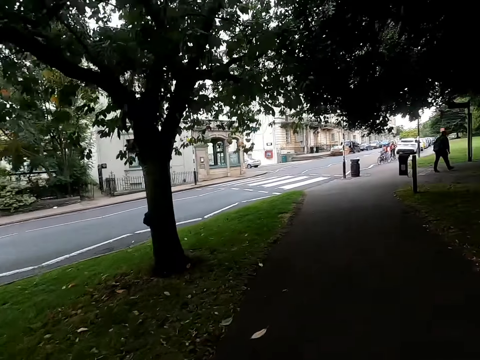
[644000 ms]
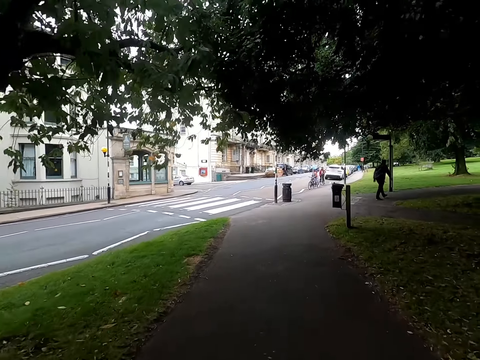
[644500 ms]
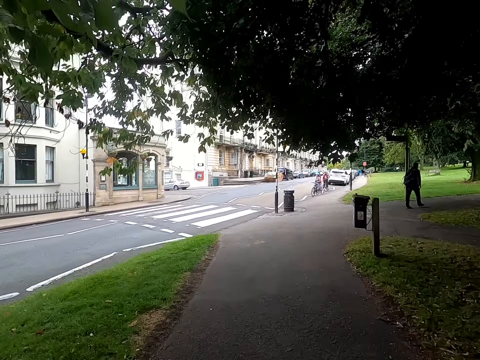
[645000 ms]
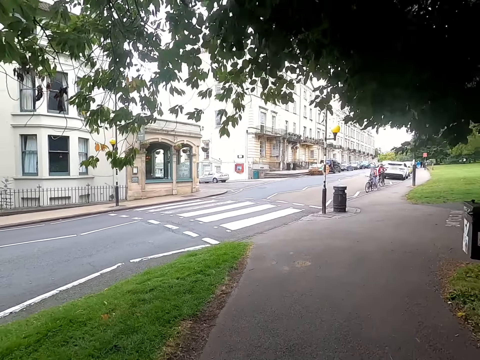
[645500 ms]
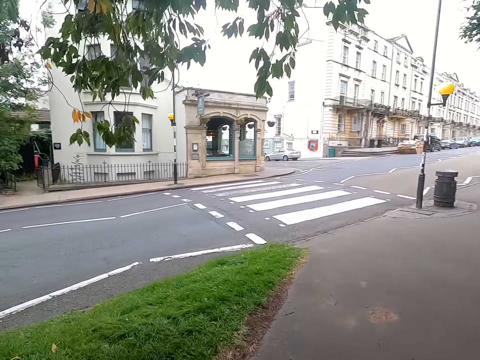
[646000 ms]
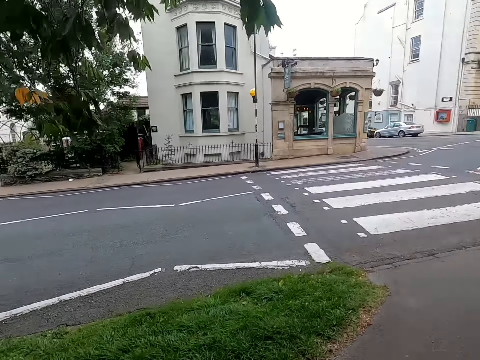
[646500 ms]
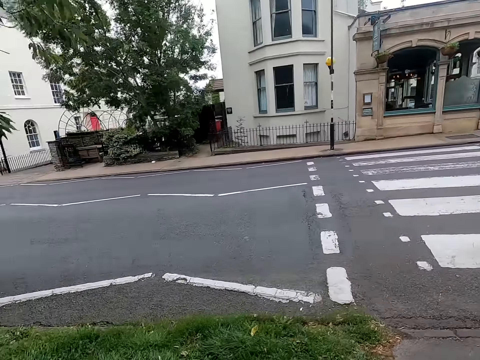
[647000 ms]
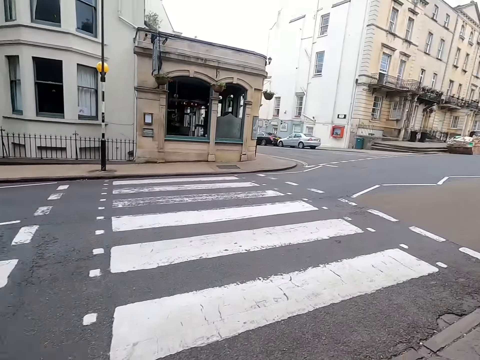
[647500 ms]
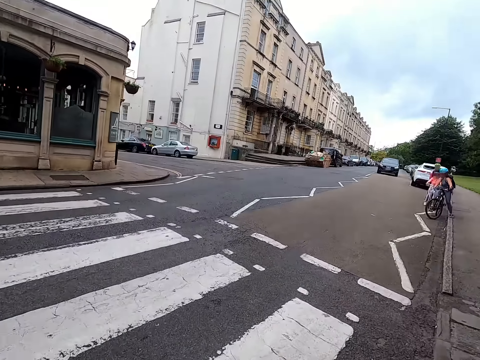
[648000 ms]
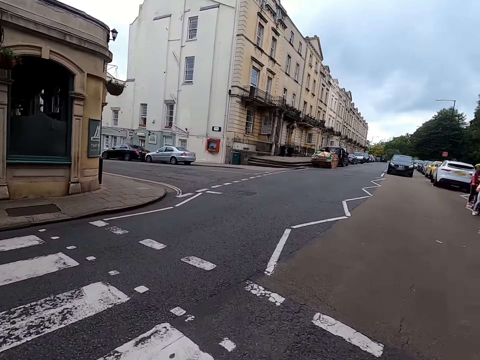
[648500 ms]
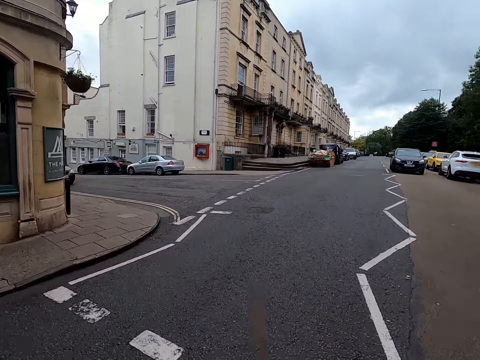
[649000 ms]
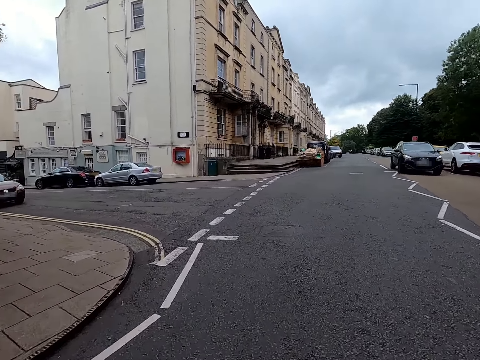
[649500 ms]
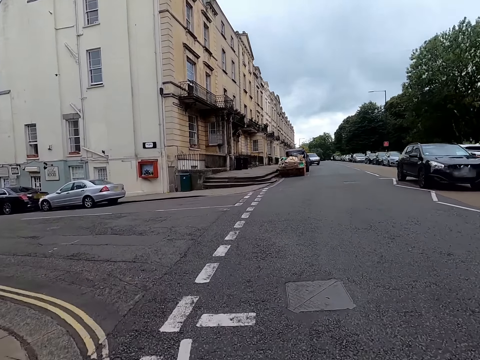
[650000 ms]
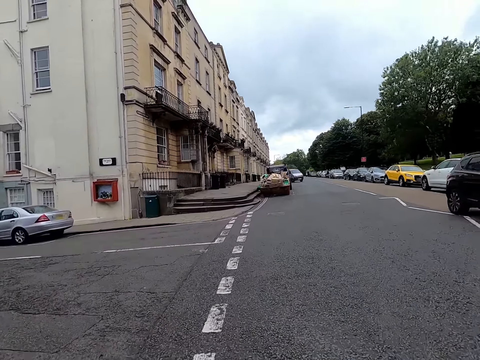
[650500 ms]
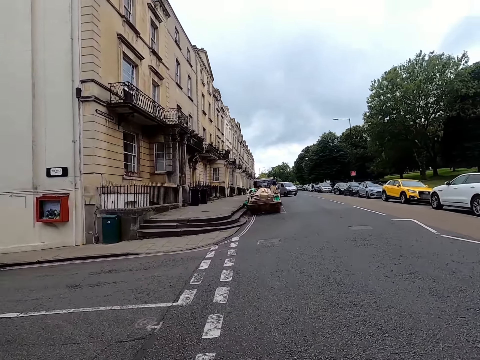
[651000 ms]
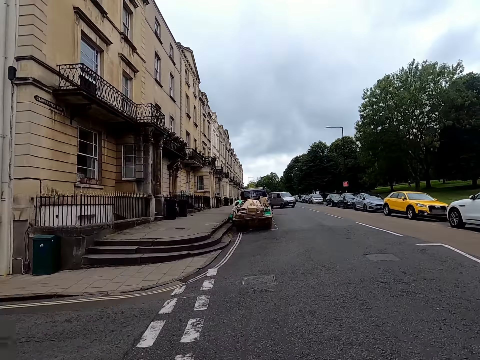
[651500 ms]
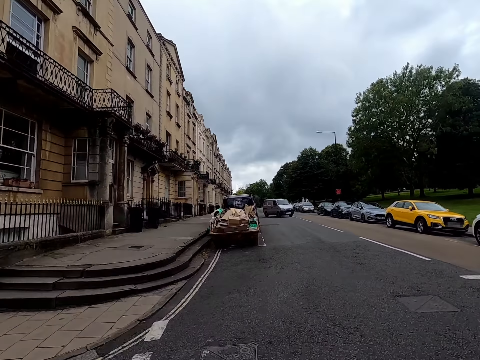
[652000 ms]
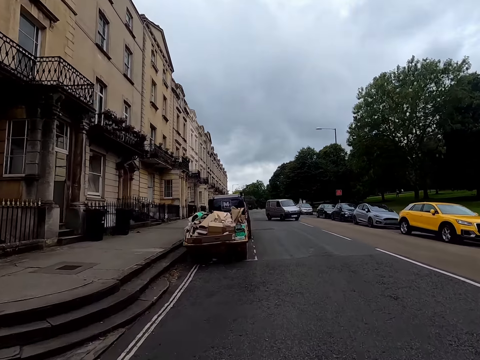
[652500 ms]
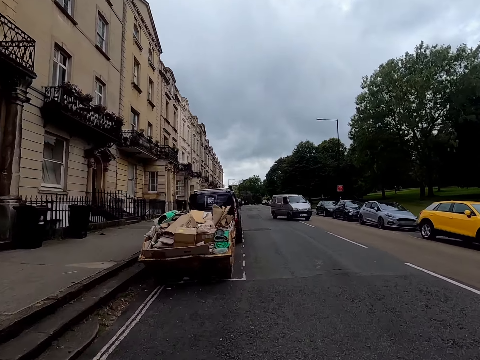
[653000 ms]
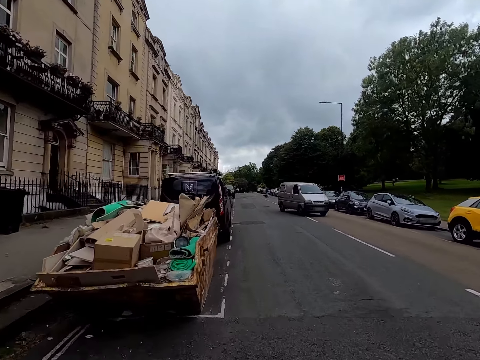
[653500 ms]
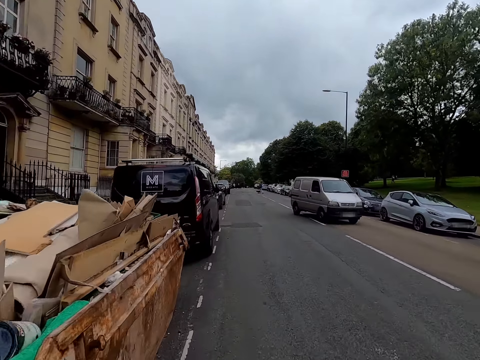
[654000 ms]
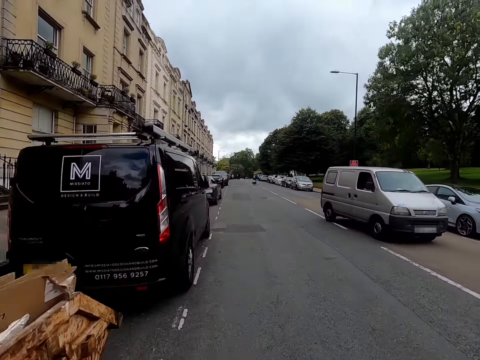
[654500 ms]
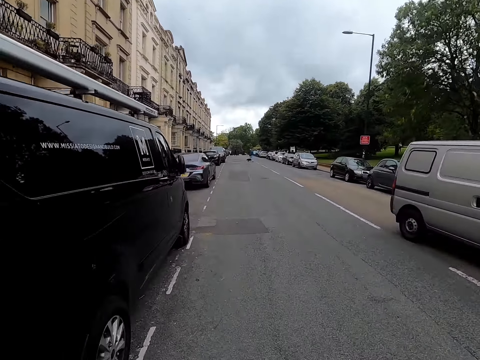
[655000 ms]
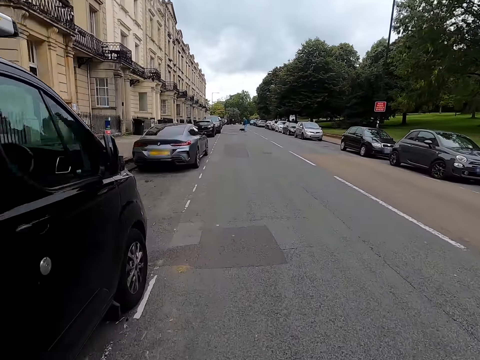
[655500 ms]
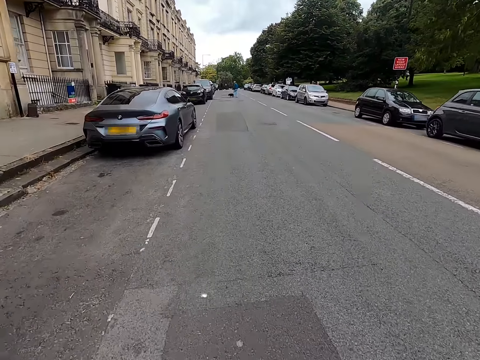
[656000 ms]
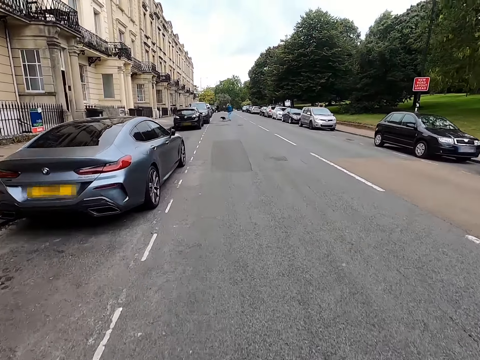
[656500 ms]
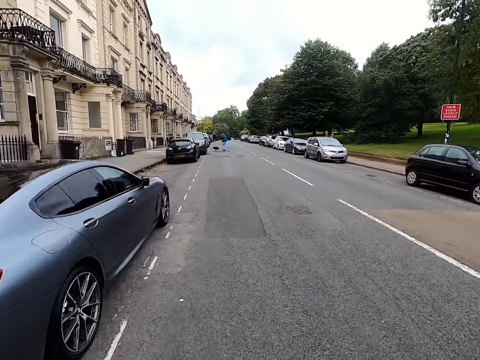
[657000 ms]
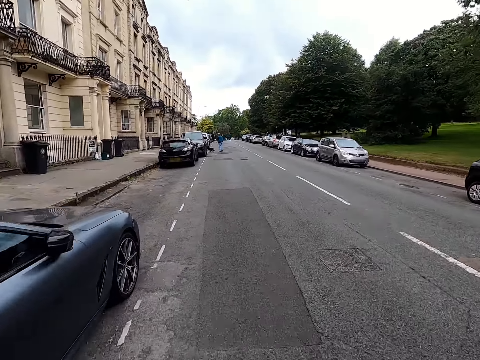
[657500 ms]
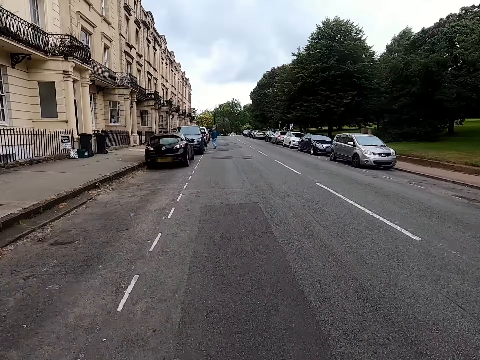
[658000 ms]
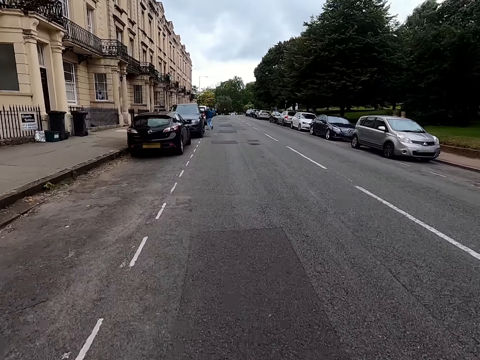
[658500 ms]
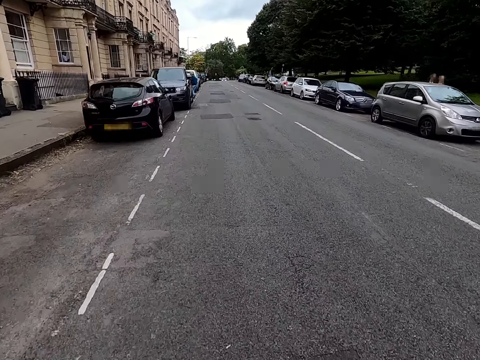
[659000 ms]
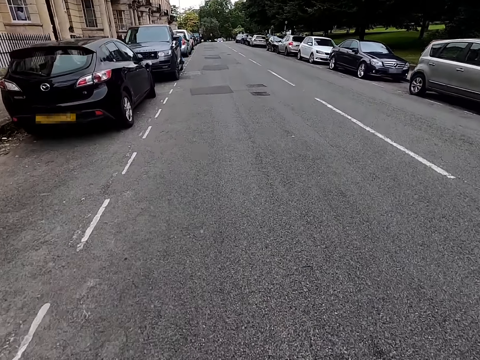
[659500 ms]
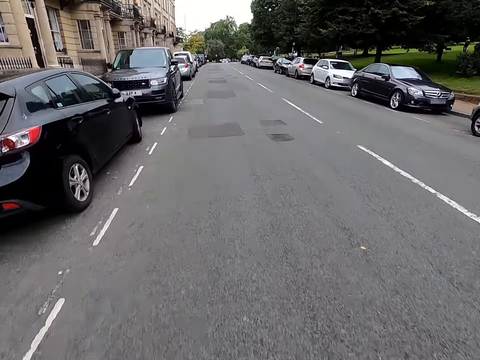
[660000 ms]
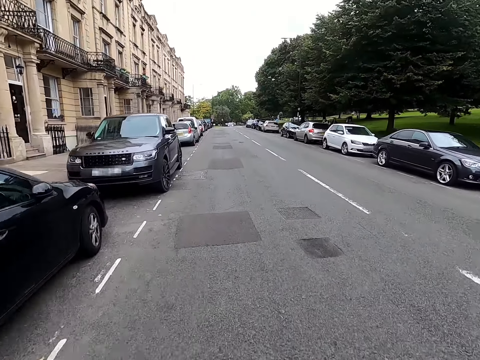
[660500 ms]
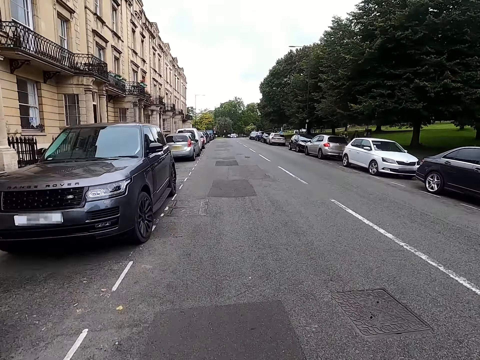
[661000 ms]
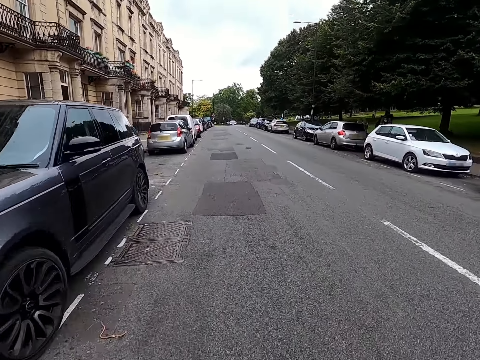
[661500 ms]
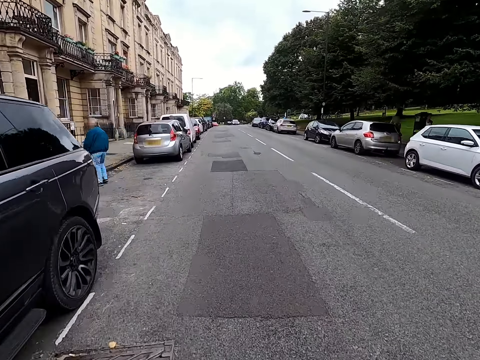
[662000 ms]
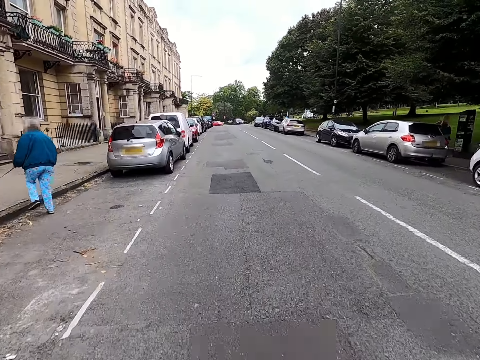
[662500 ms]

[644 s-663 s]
The camera wearer looks around a parking lot. They ride a bicycle on a sidewalk. They cycle on the crosswalk. They ride the bicycle on a road. They cycle on the road. They ride the bicycle past a car. A lady walks a dog on the road. The camera wearer rides the bicycle on the road.

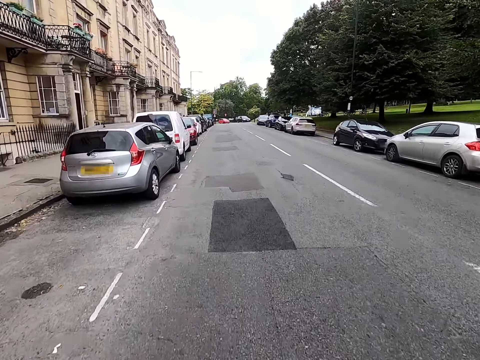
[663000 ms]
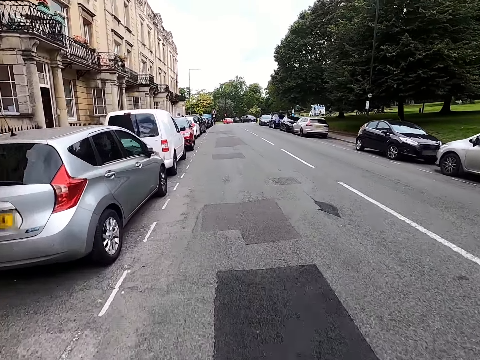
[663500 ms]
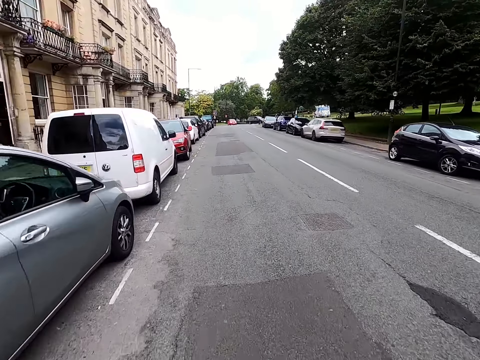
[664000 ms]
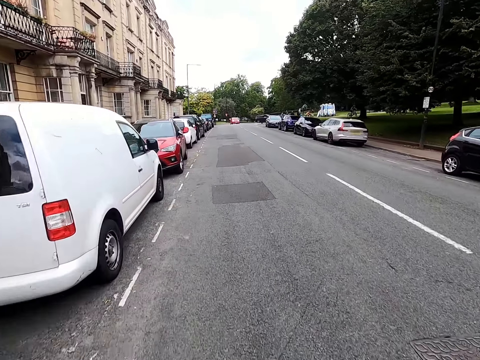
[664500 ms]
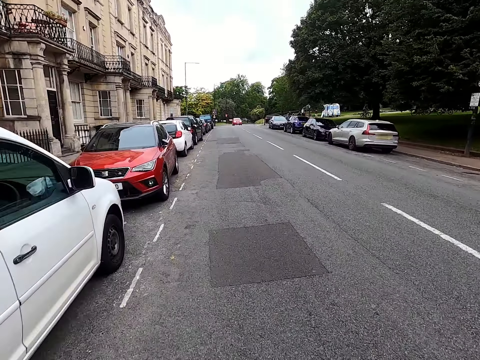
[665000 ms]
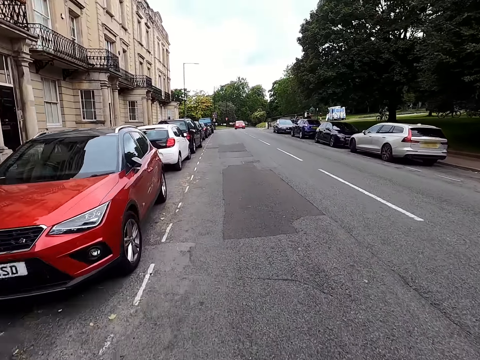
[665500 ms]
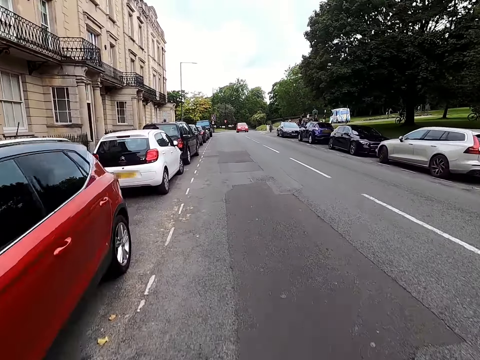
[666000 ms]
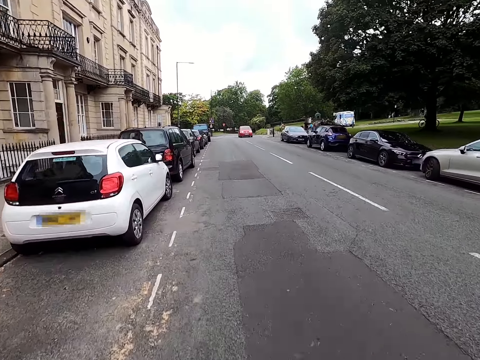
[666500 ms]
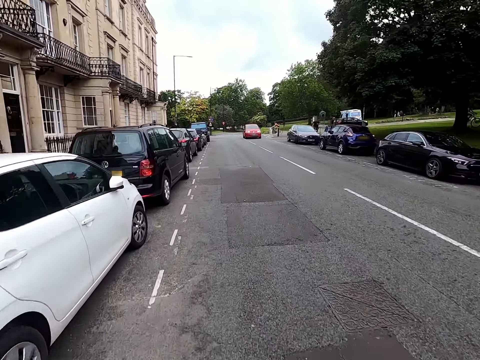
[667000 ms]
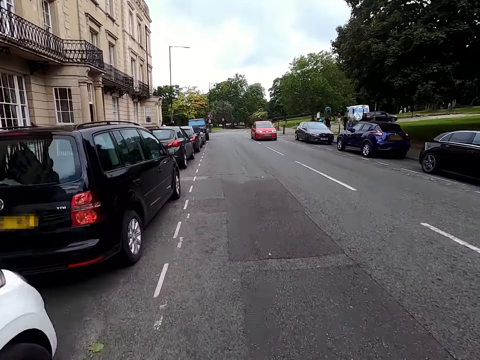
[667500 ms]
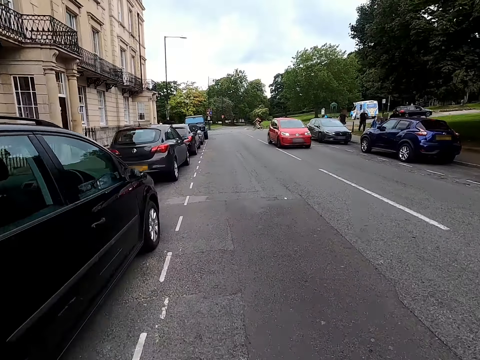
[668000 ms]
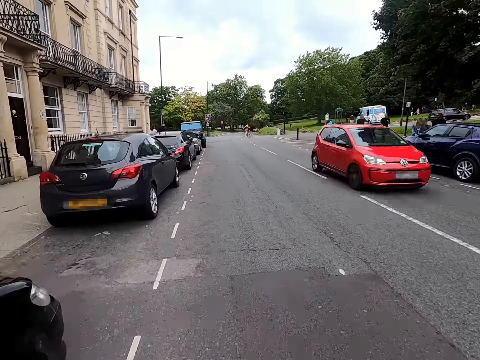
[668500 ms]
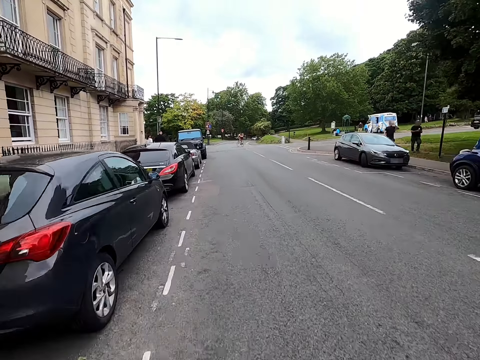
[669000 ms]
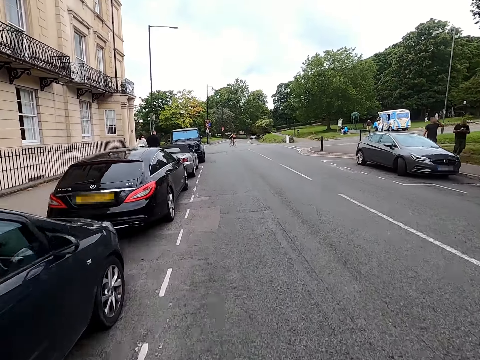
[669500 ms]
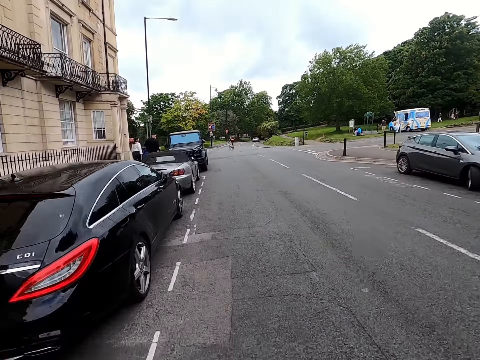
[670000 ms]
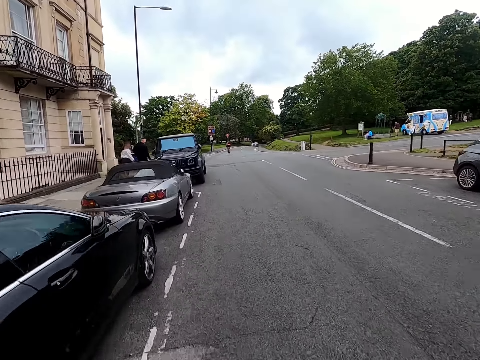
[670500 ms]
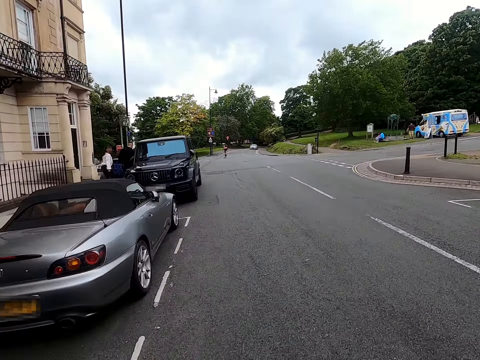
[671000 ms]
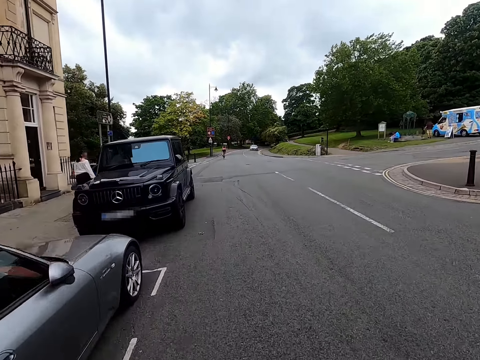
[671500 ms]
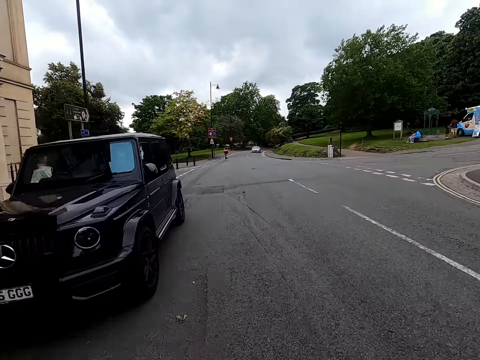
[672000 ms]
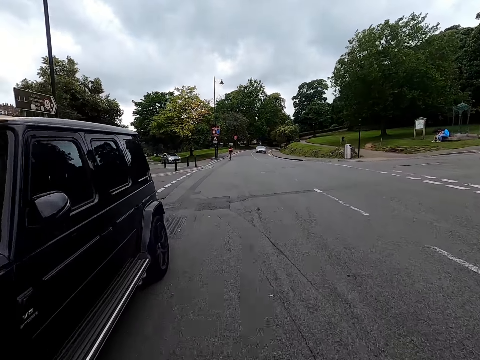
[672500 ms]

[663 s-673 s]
The camera wearer rides a bicycle past a car. A man walks past the camera wearer. Another man walks past the camera wearer.
